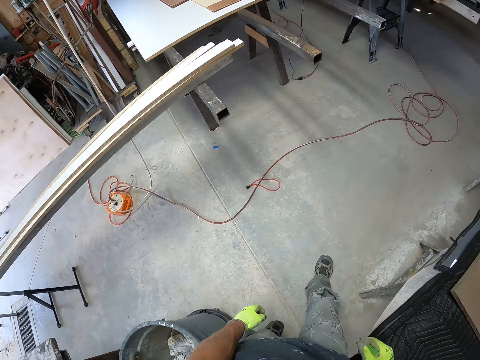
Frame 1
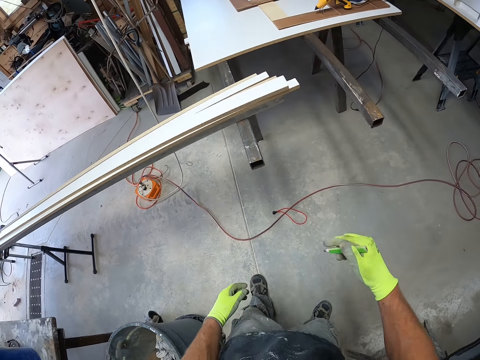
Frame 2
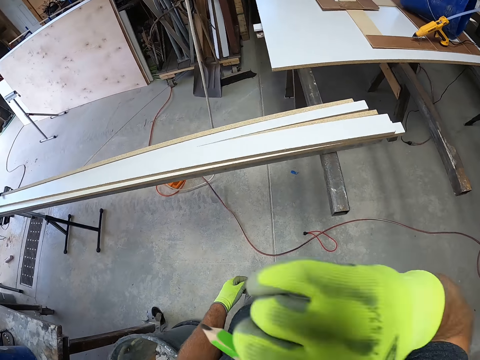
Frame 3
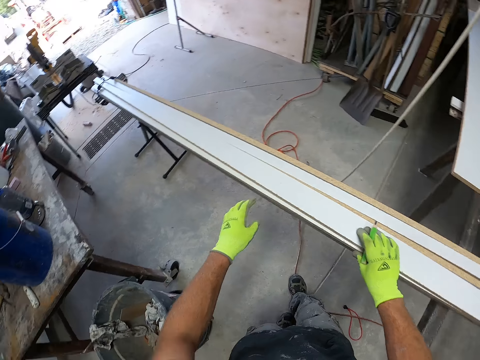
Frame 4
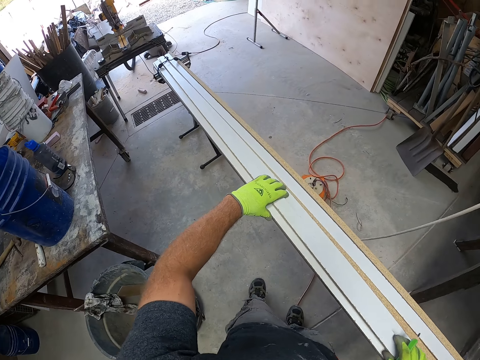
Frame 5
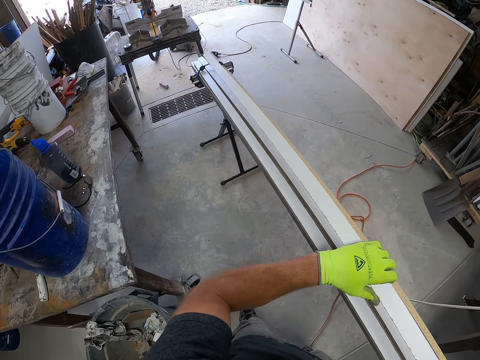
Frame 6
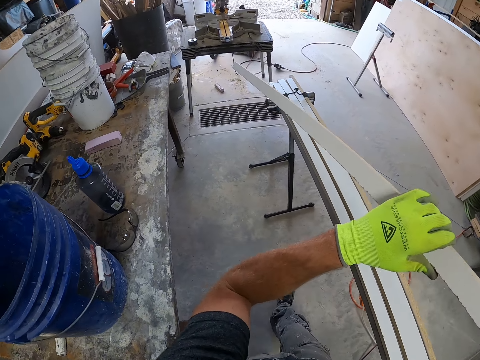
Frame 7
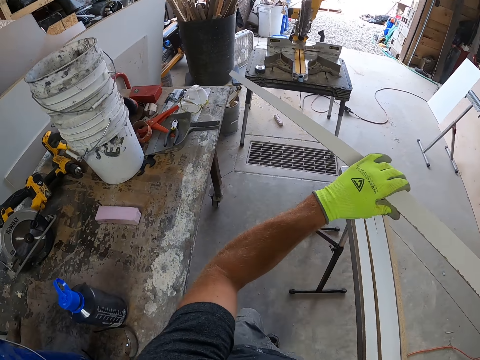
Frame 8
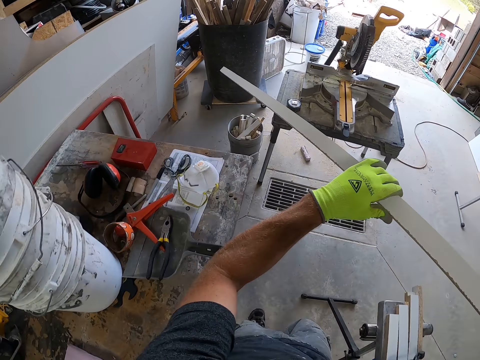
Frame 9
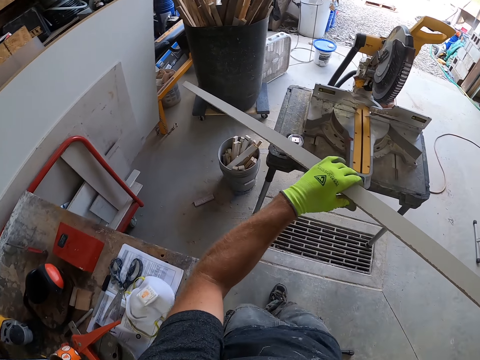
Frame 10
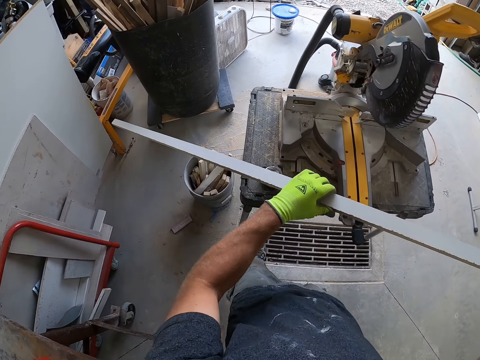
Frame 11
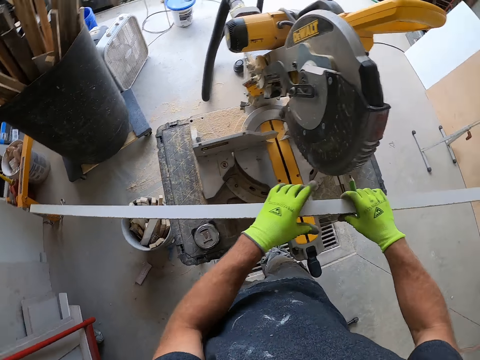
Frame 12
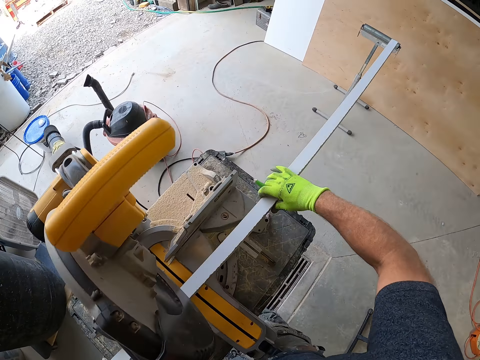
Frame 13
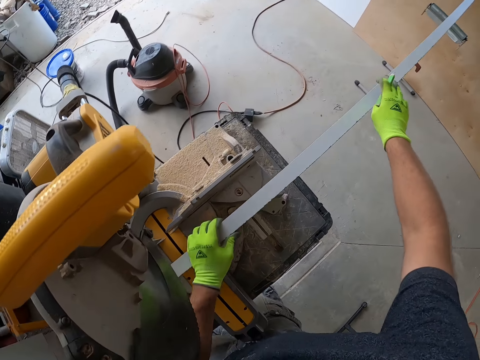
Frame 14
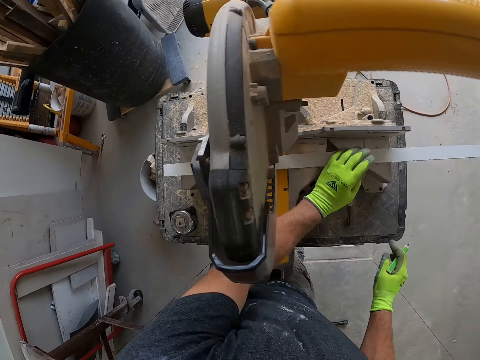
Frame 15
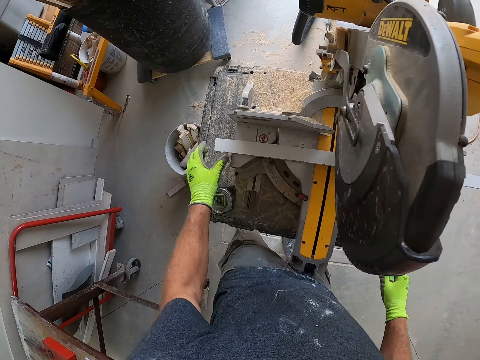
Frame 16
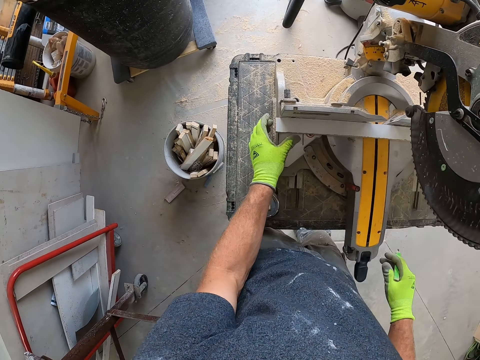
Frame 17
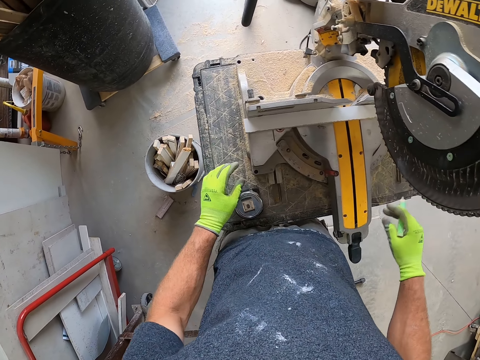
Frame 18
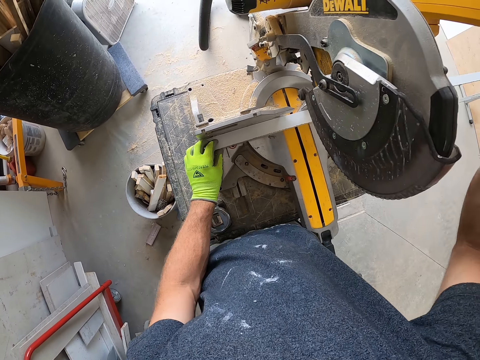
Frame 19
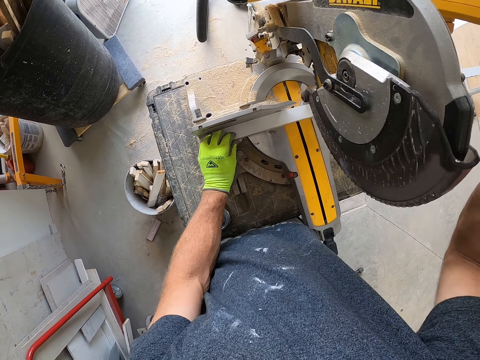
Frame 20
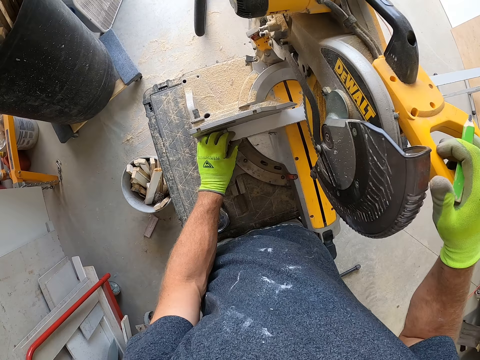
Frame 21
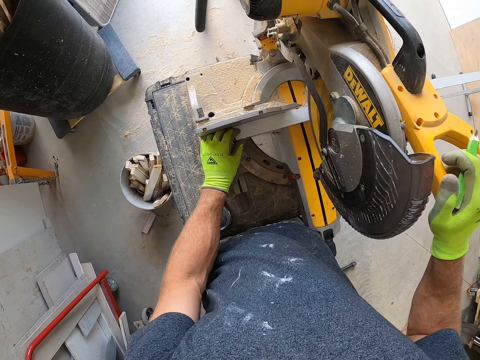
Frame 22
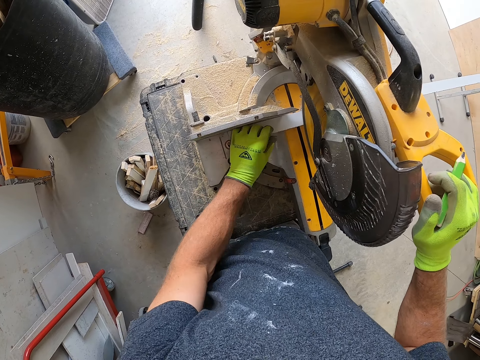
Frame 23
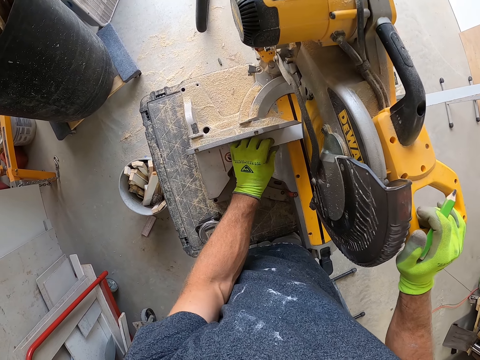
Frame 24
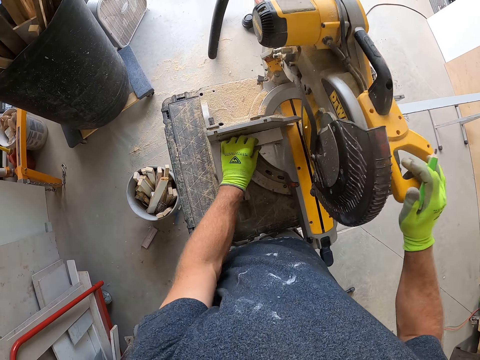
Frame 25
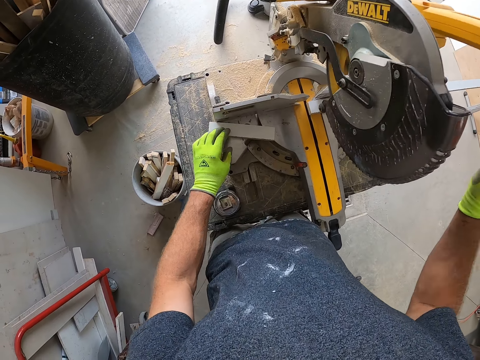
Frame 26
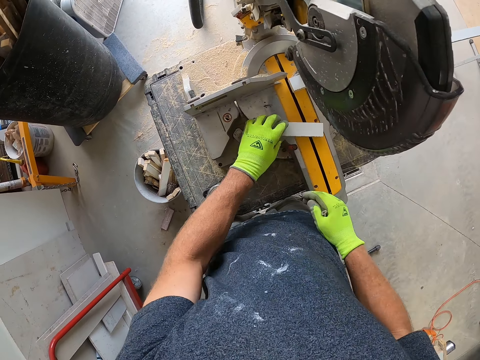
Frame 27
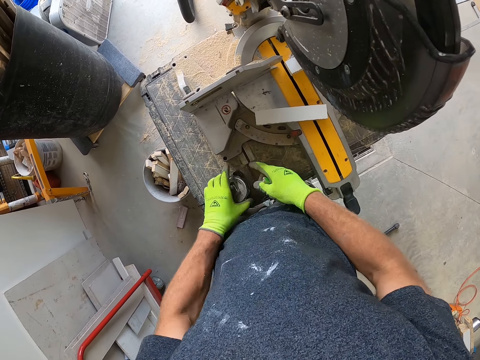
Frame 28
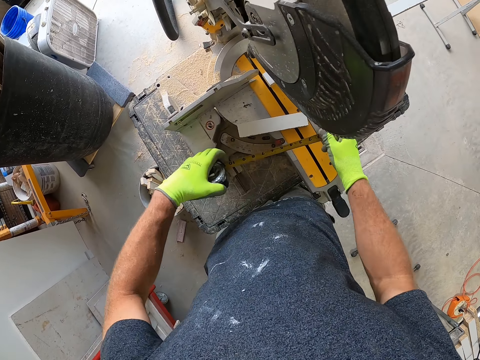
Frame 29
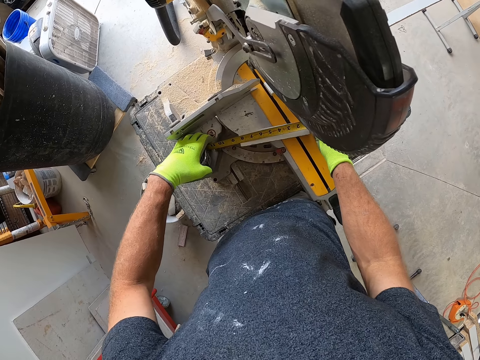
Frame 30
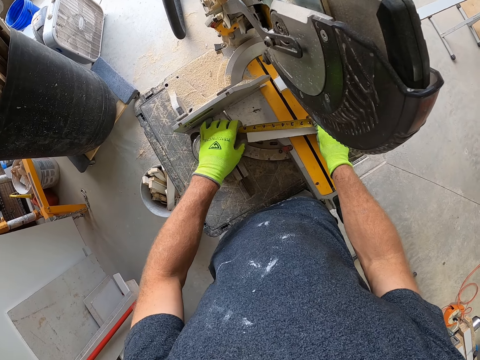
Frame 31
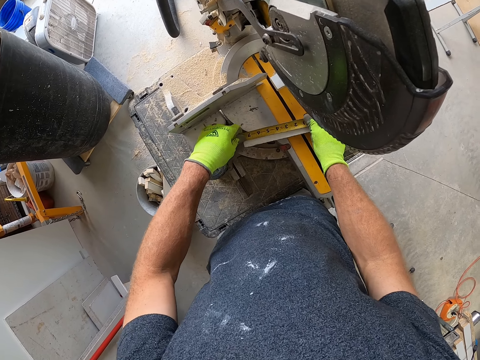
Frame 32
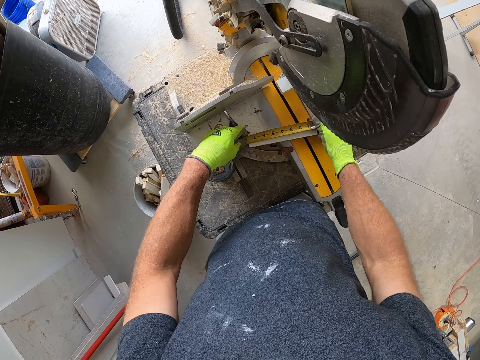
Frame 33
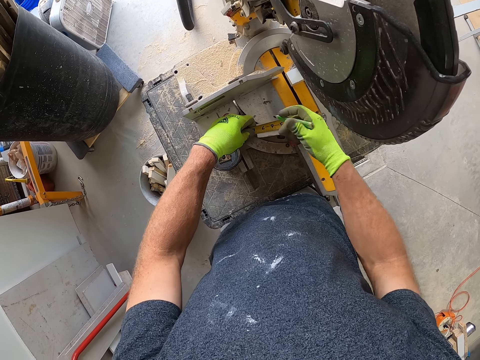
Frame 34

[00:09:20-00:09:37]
The camera wearer takes a long wooden pole with a hand. They walk around a garage. They place the wooden pole on the saw table. They cut the wood with the circular saw. They move the wood on a table. They pick up the tape measure on the saw table. They measure the wood with the tape measure.

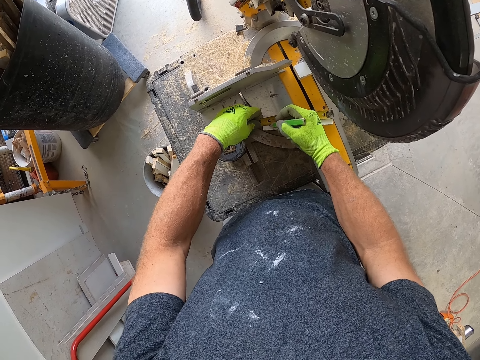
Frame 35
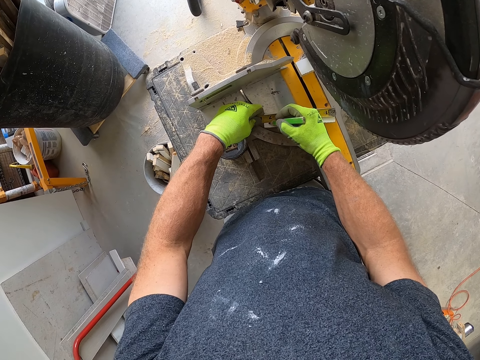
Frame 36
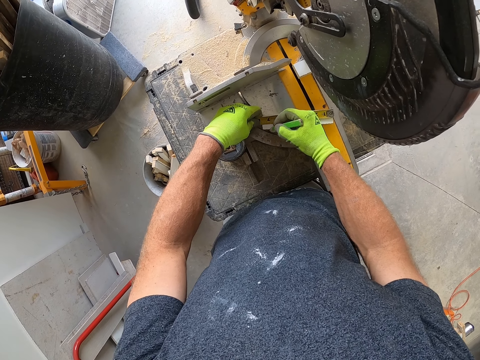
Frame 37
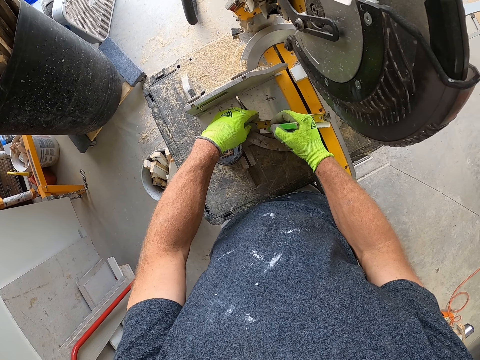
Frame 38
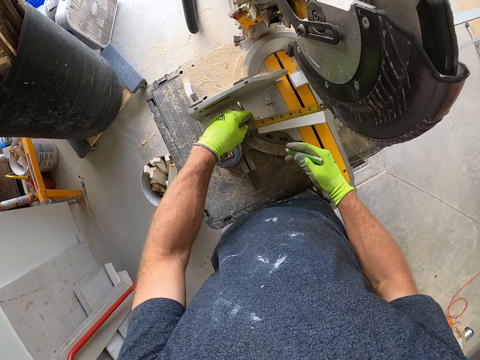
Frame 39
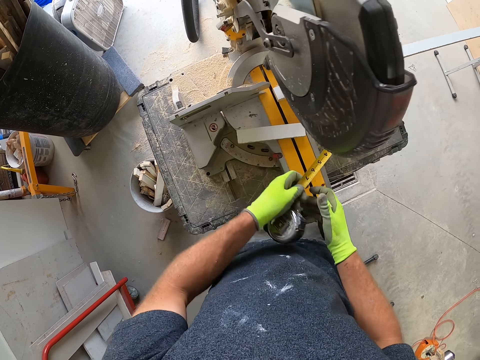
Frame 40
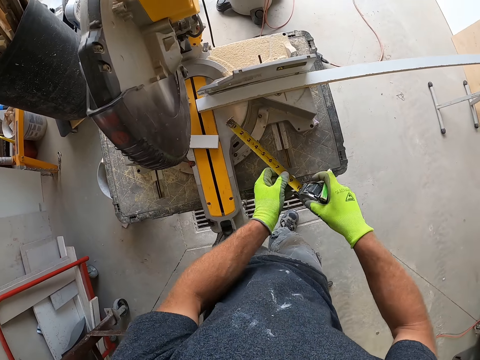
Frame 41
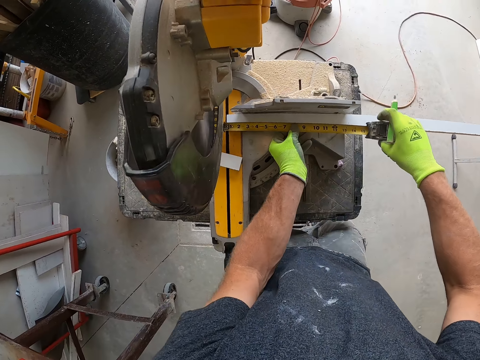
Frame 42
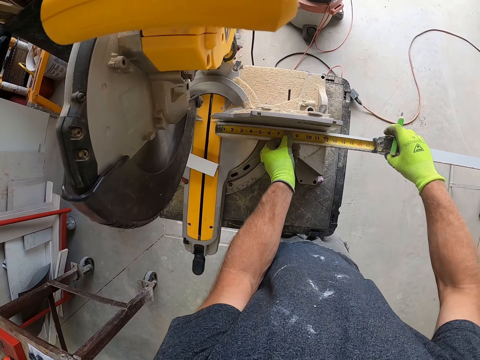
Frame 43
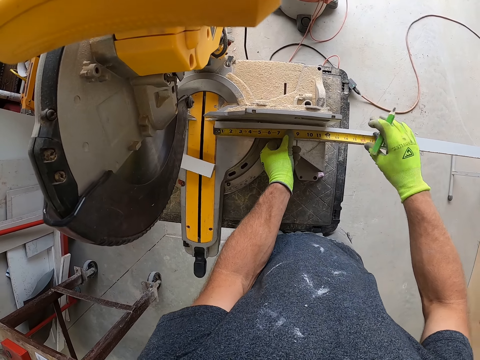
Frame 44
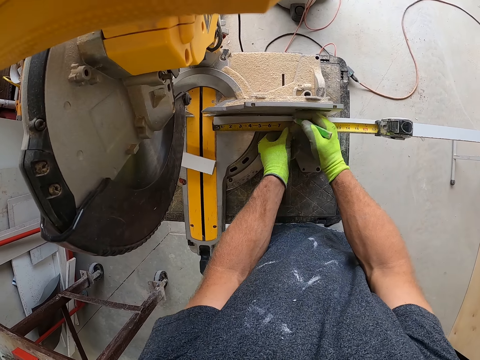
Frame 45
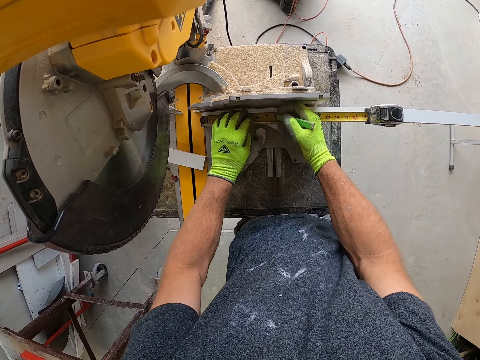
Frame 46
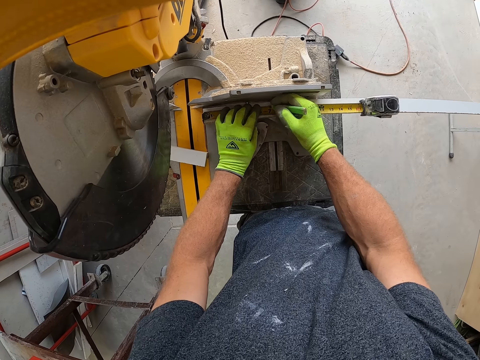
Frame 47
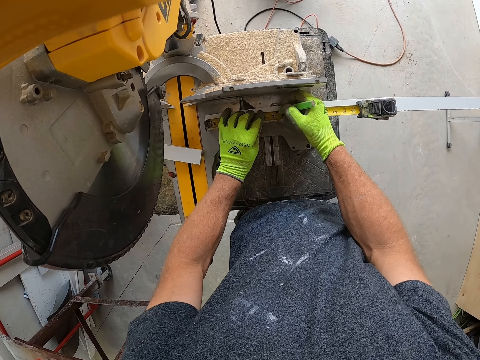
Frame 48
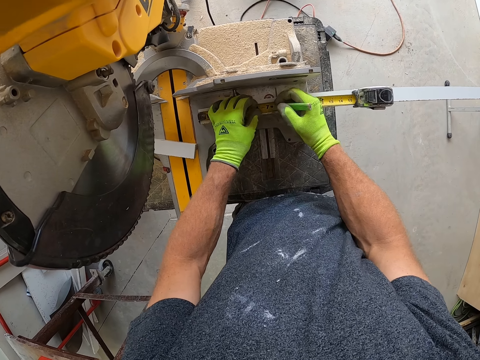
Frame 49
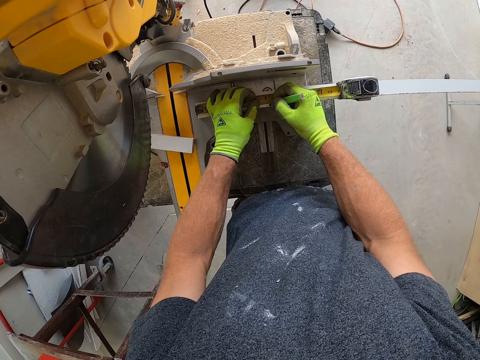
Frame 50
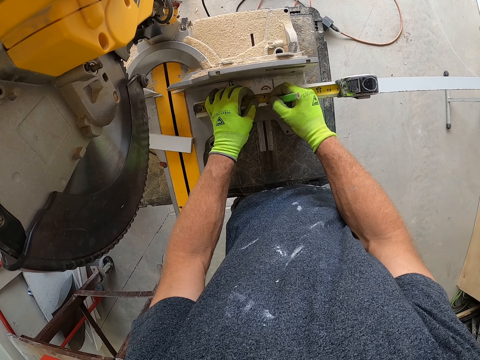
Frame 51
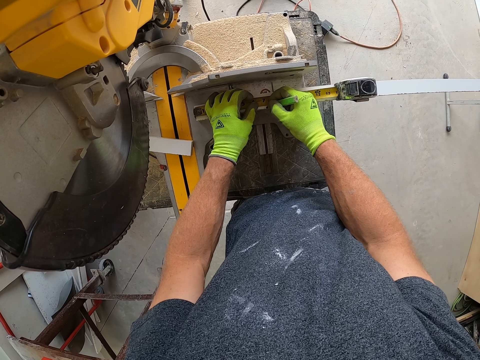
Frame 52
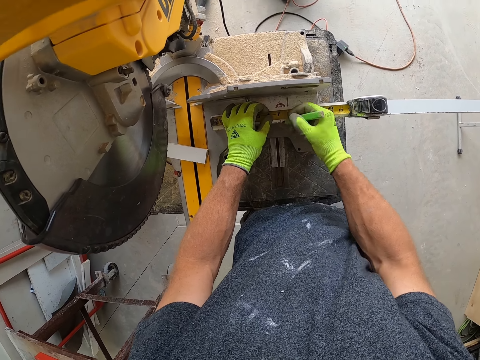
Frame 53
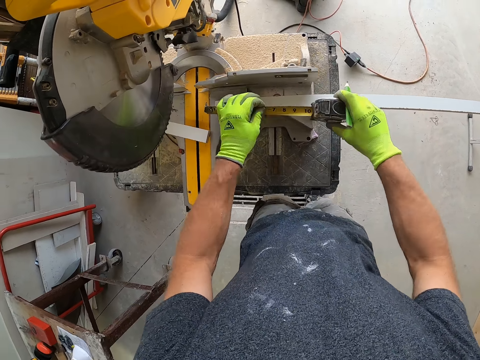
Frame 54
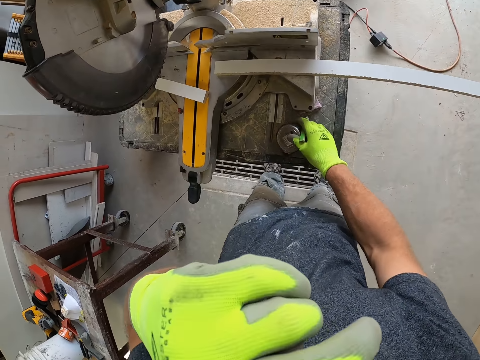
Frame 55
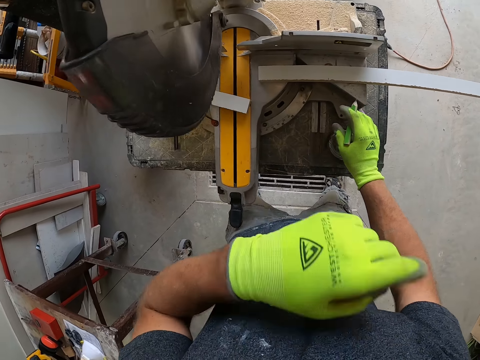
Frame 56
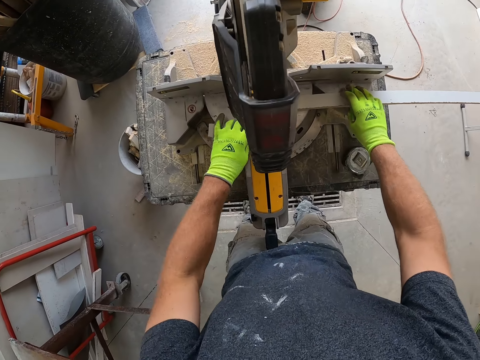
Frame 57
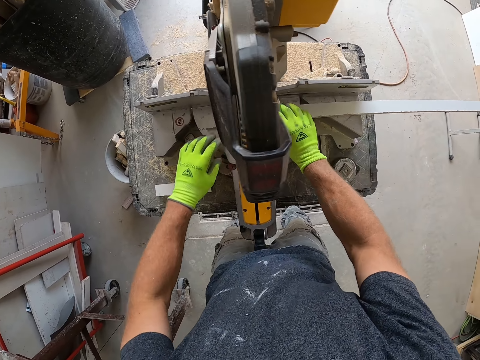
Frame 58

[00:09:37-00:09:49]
The camera wearer marks the wood with a pencil. They measure the wood with the tape measure. They mark the wood with the pencil. They drop the tape measure on the saw table.
